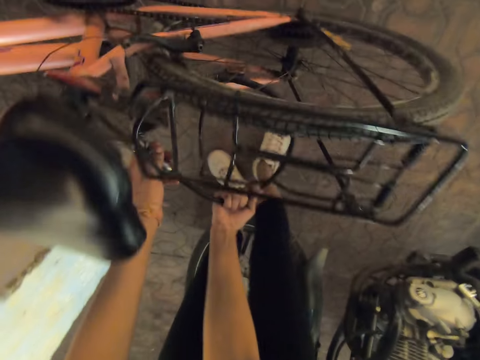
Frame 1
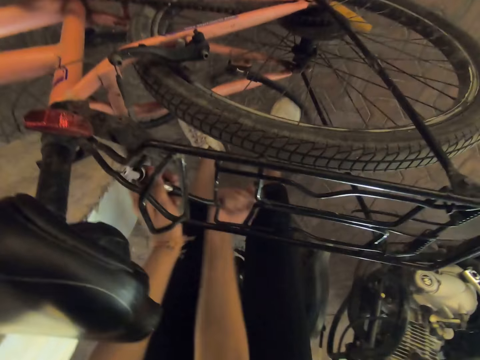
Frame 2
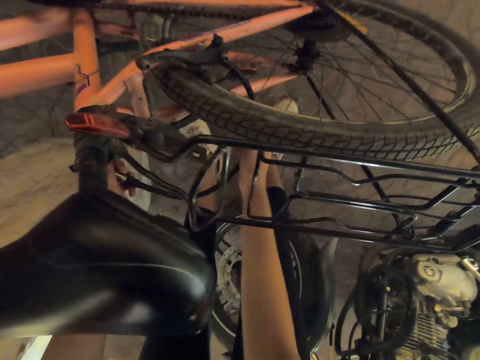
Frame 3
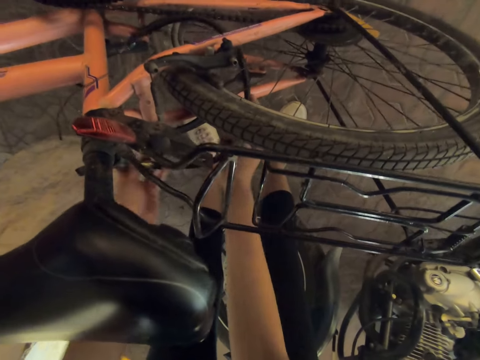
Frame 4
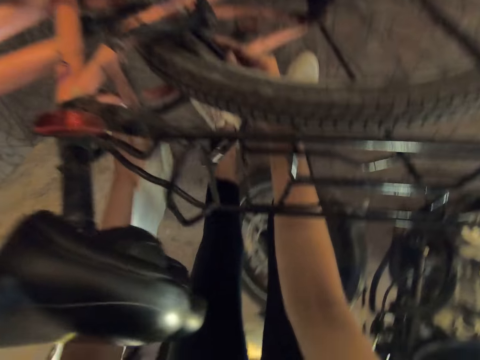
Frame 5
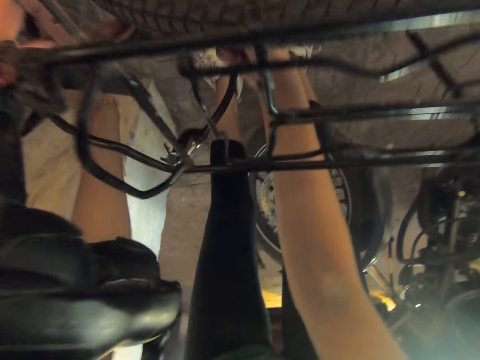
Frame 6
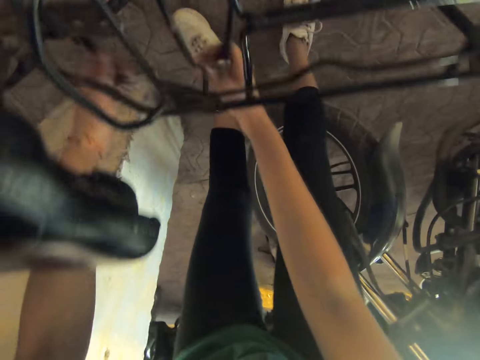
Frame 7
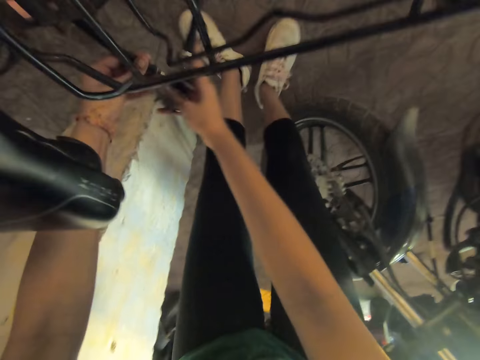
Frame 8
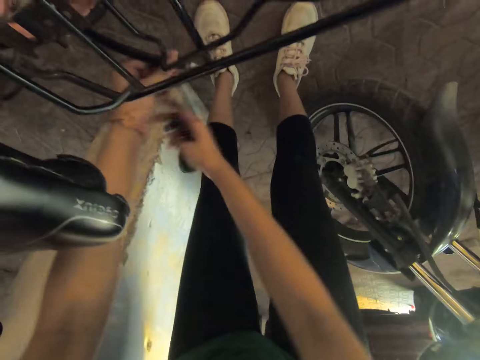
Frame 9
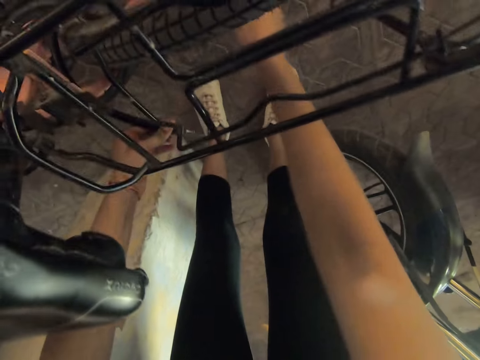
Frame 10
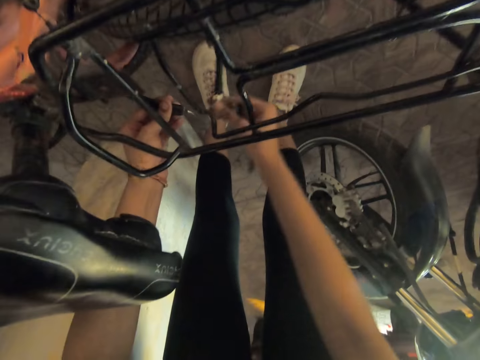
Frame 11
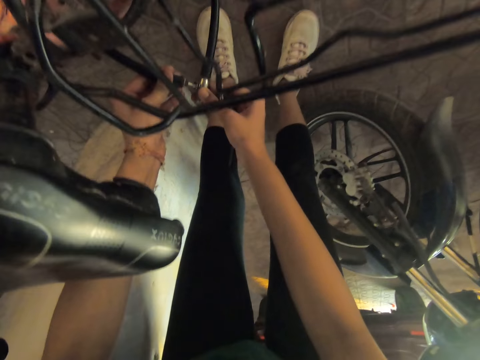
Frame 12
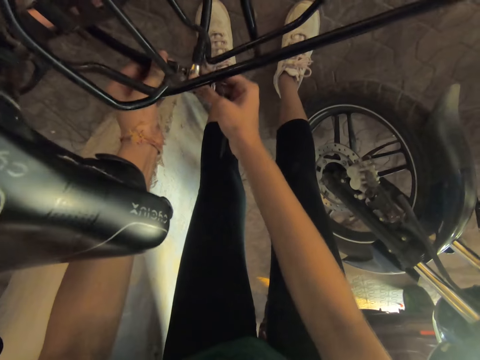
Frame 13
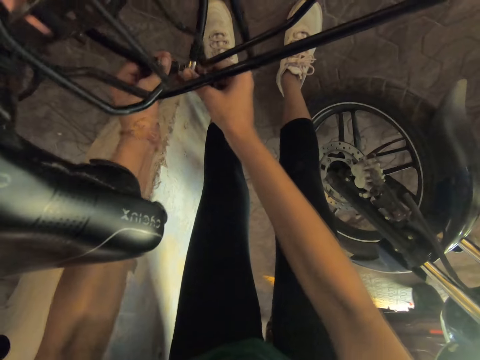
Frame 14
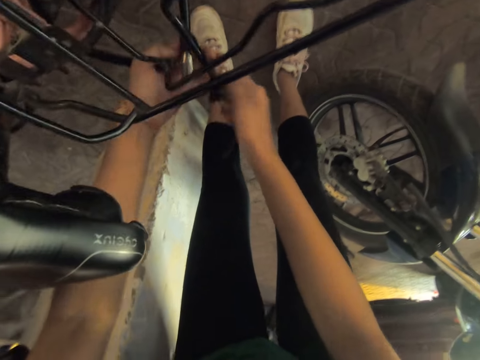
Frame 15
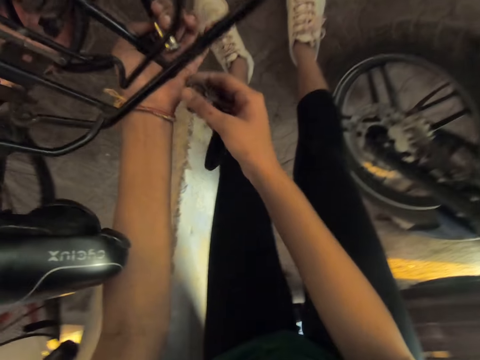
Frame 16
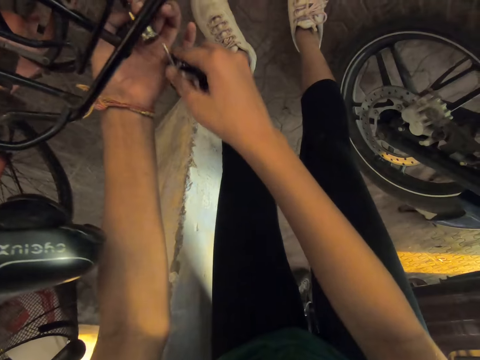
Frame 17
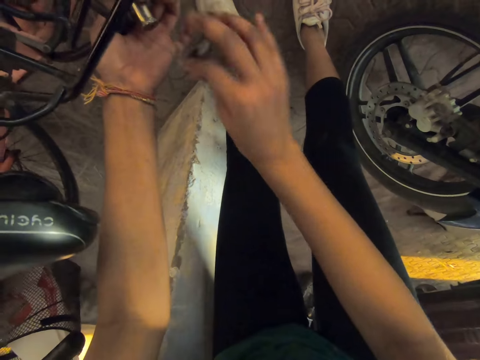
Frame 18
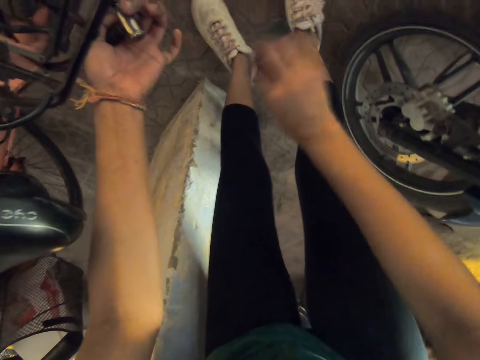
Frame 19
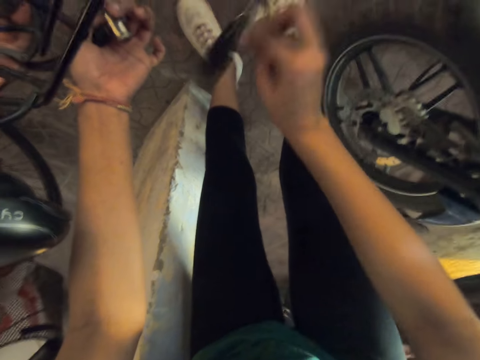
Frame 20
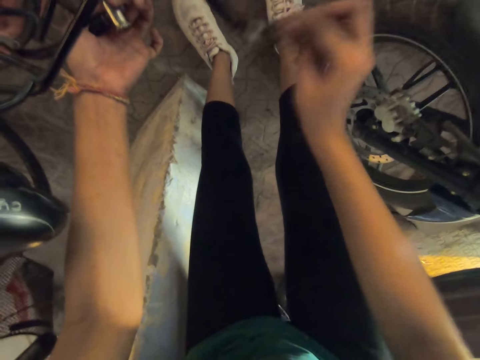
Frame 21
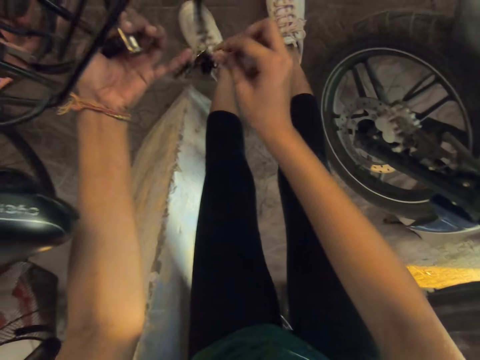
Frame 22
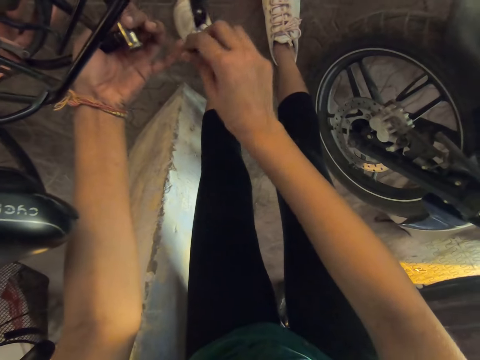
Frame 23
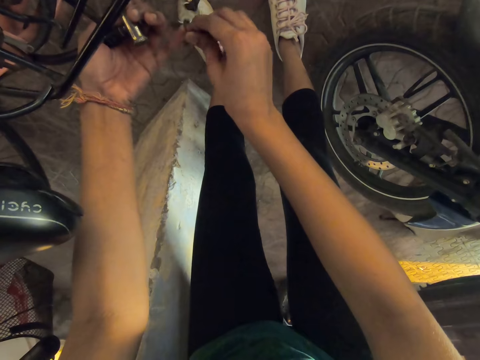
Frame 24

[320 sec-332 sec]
The camera wearer fastens the hose to the bicycle with her hands. She holds a bunch of keys with her right hand. She adjusts the bunch of keys in her right hand.

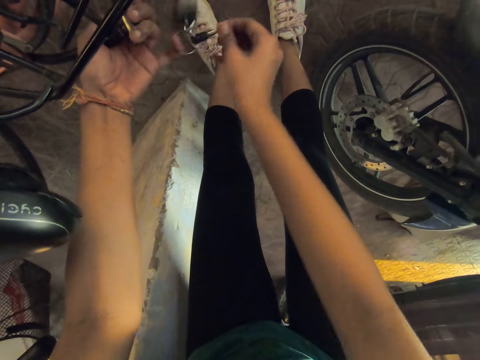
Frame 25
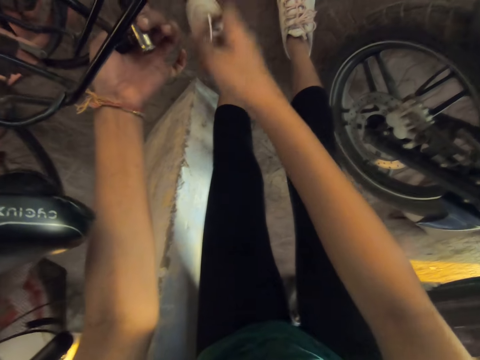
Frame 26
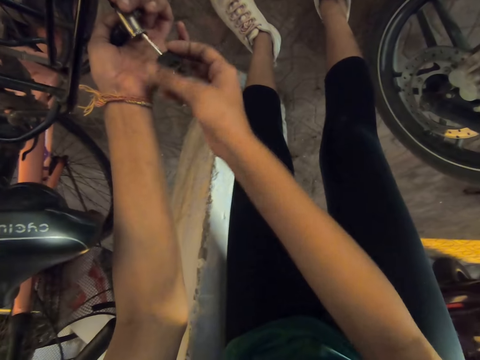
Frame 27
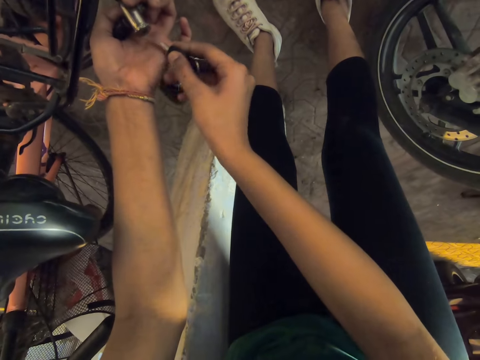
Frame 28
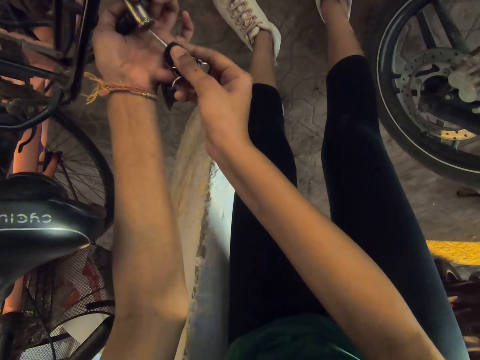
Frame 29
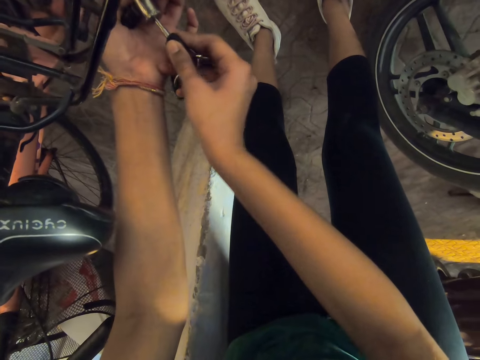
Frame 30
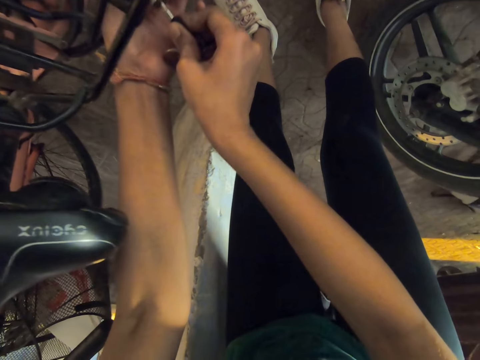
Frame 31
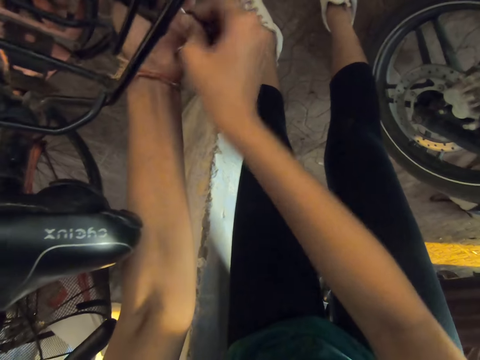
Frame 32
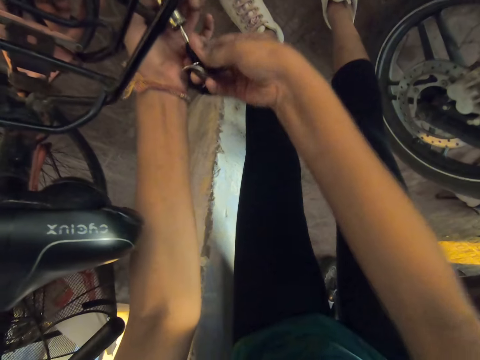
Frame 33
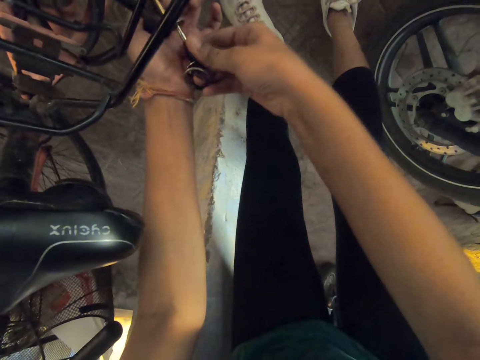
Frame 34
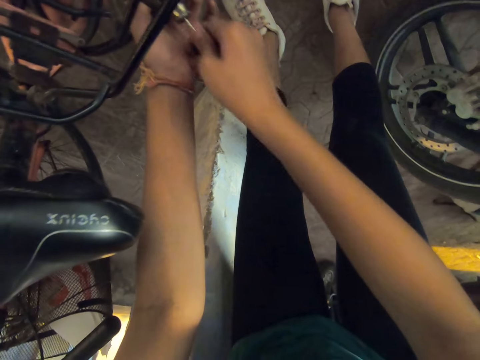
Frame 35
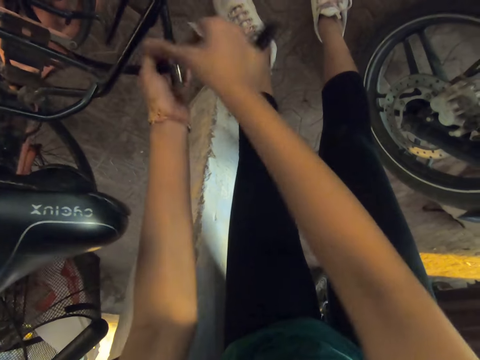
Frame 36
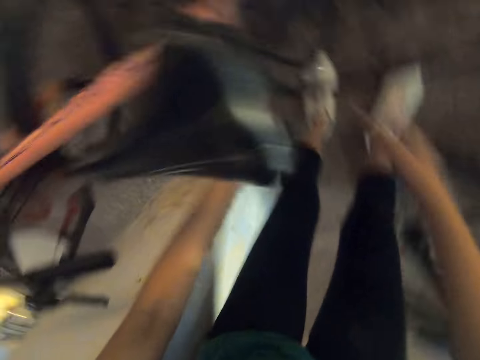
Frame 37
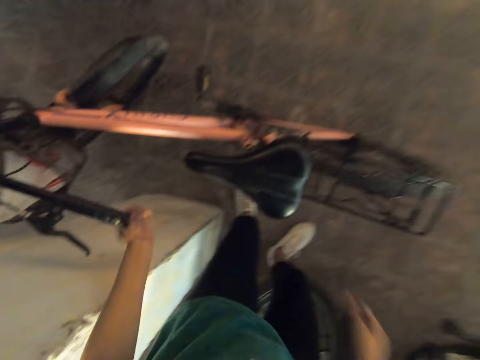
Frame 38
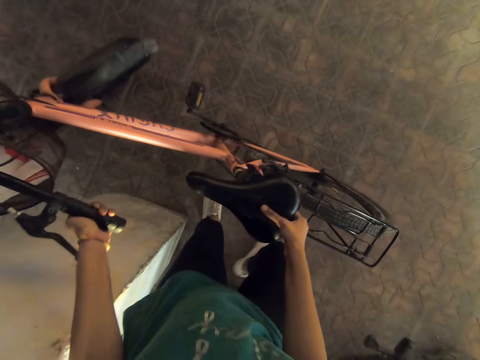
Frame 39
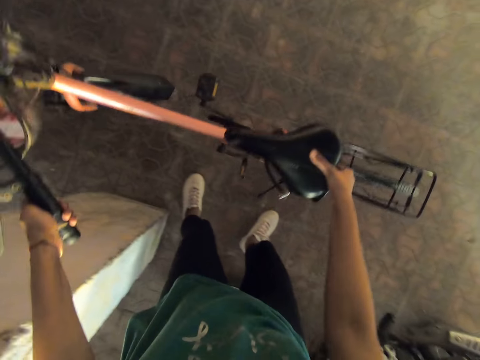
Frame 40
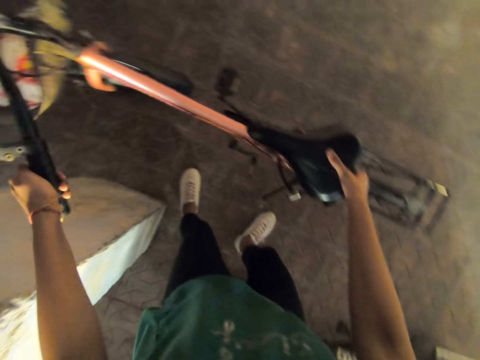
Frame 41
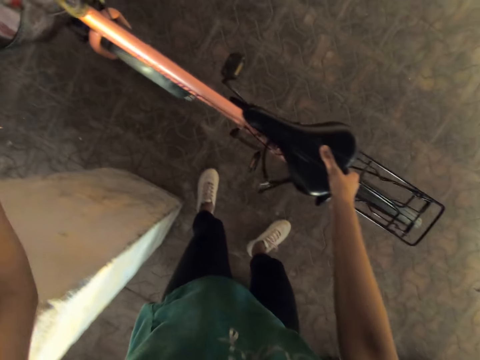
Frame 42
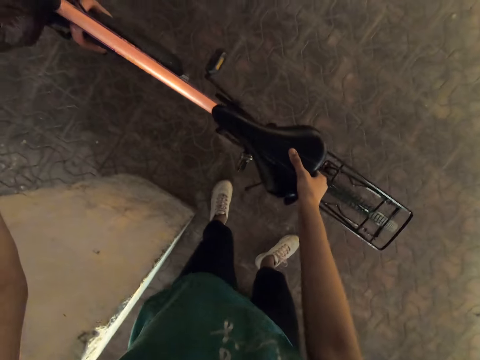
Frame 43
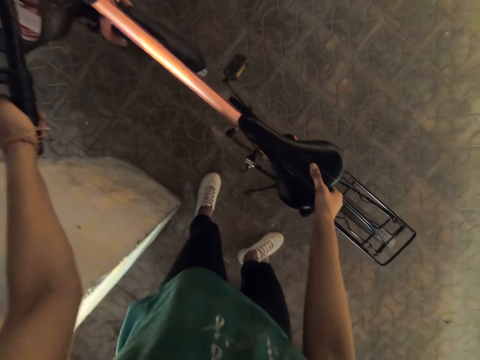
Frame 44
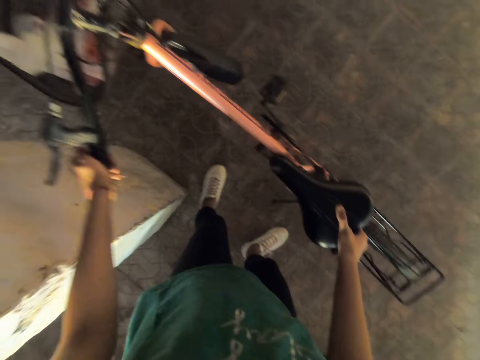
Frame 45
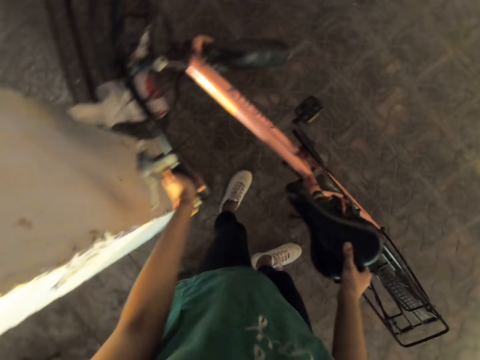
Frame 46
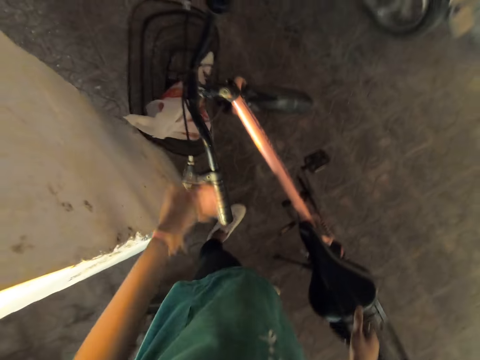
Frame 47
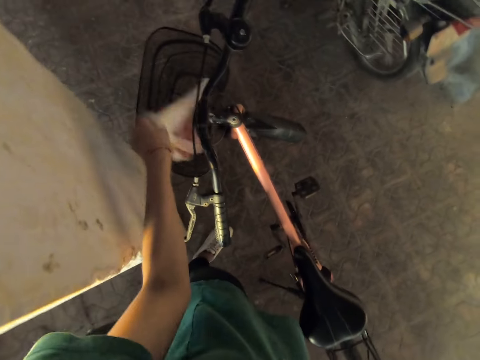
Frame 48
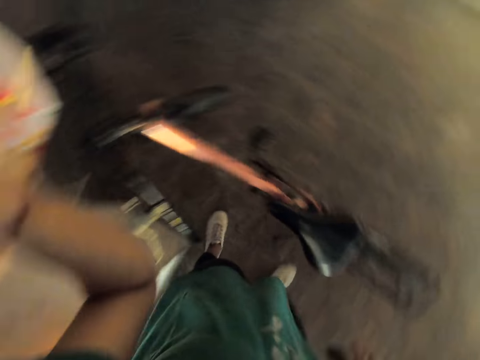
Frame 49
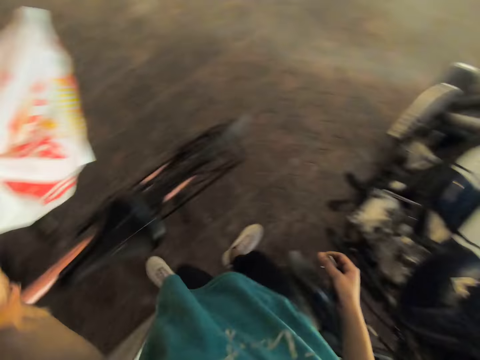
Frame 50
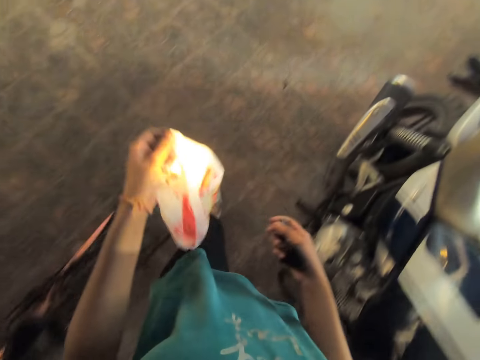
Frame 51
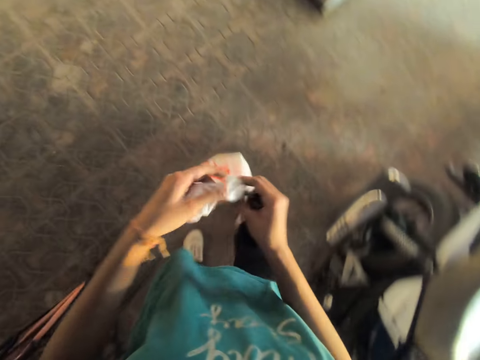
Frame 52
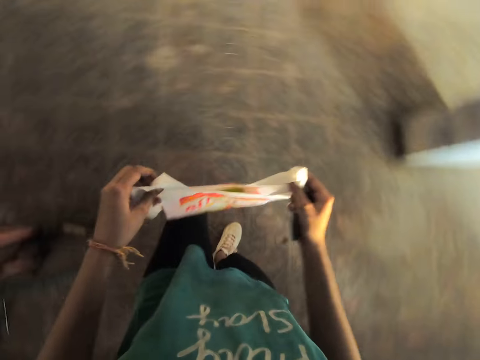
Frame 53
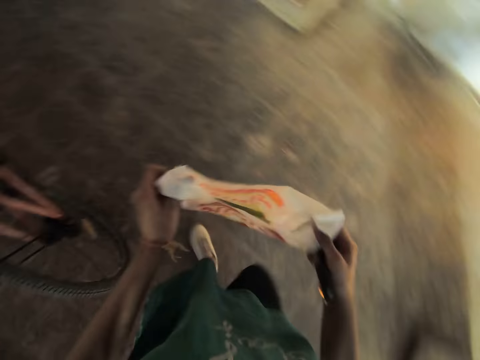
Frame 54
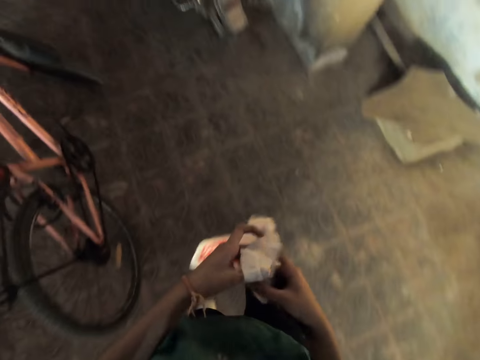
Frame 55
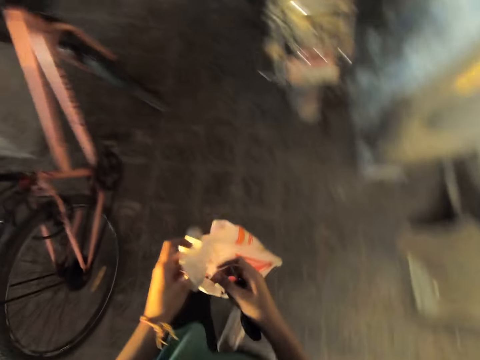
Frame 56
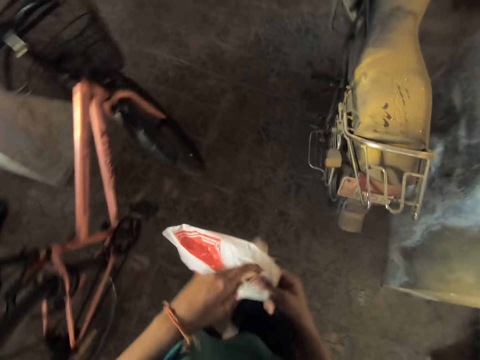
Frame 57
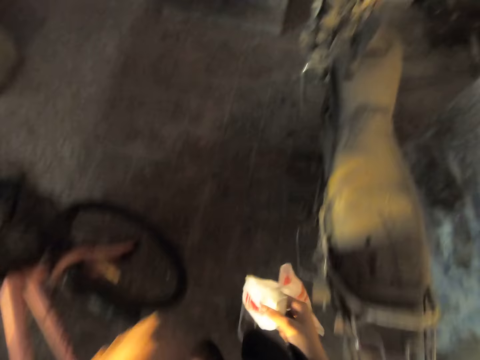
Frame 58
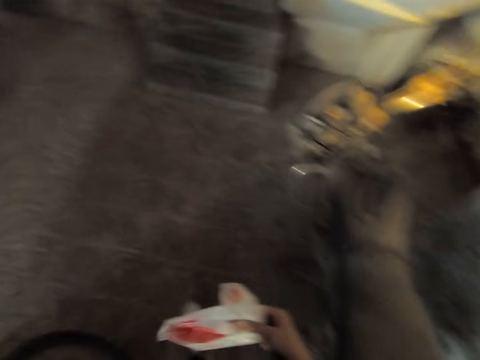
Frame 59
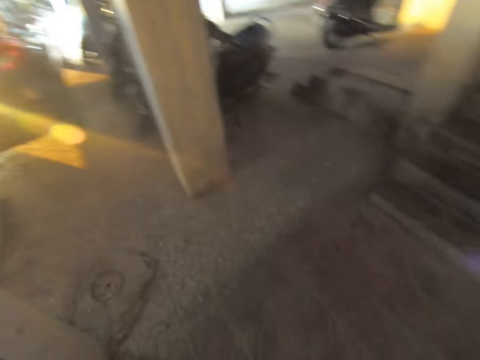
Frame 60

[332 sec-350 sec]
The camera wearer inserts a key into the hose with her right hand. She adjusts the hose with her hands. She moves the bicycle with her hands. She picks up a nylon in the bicycle basket with her left hand. She adjusts the nylon with both hands. She walks at the basement. She passes the nylon from her left hand to her right hand.
